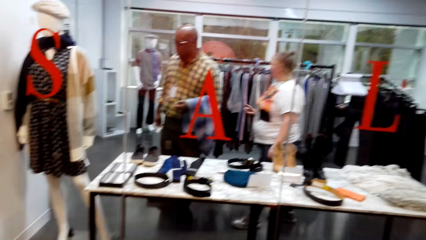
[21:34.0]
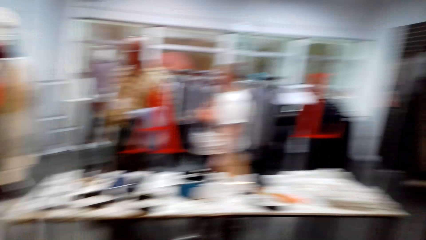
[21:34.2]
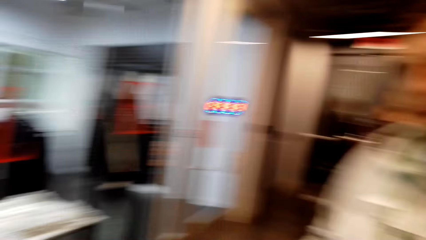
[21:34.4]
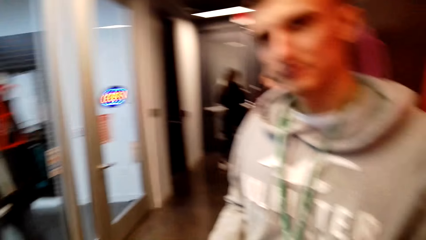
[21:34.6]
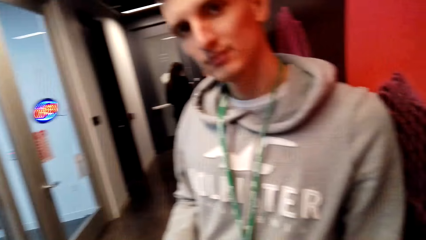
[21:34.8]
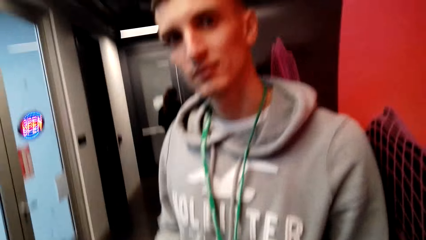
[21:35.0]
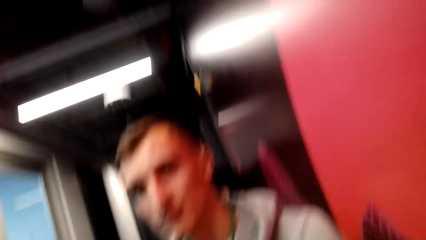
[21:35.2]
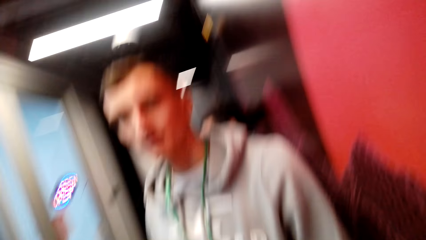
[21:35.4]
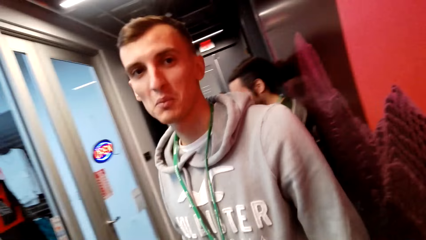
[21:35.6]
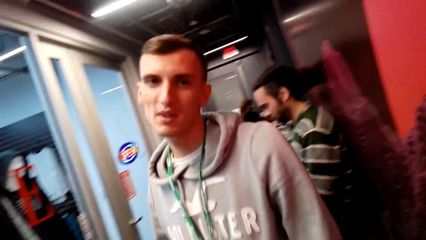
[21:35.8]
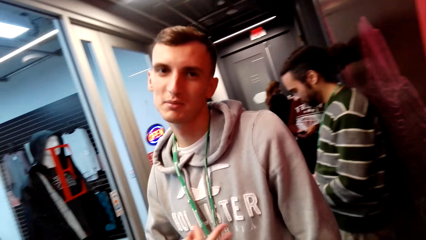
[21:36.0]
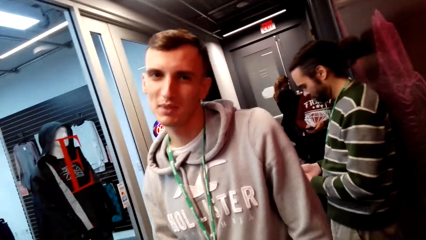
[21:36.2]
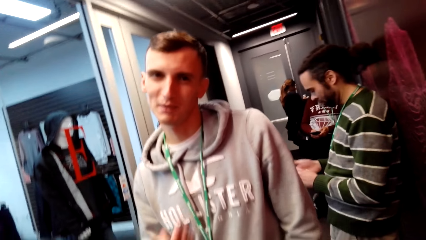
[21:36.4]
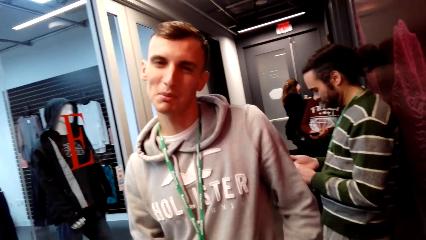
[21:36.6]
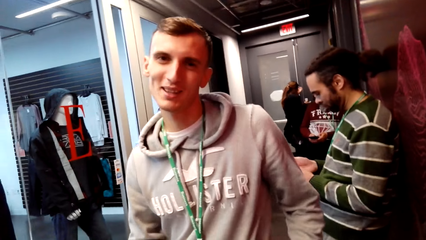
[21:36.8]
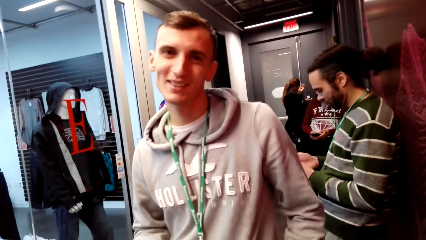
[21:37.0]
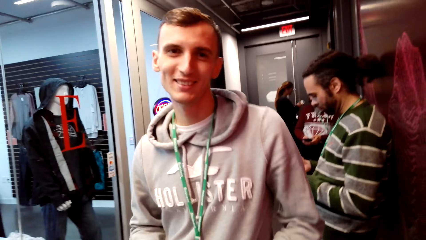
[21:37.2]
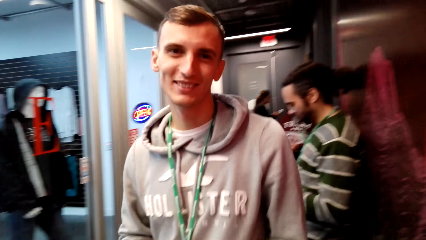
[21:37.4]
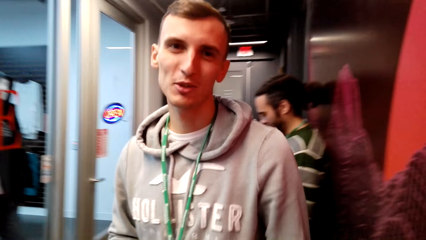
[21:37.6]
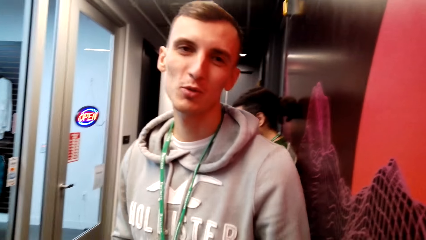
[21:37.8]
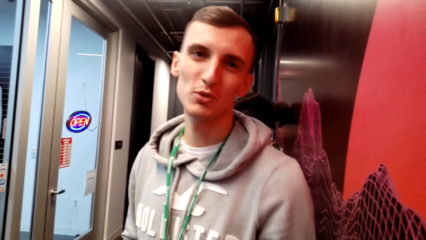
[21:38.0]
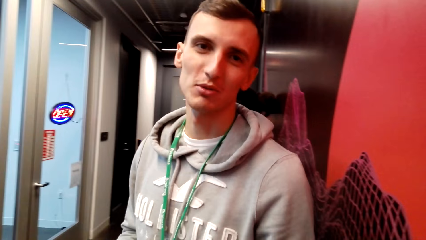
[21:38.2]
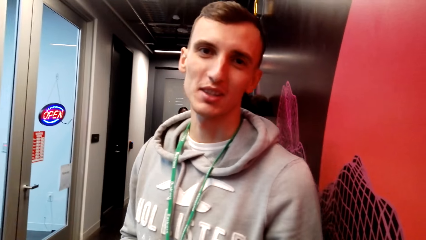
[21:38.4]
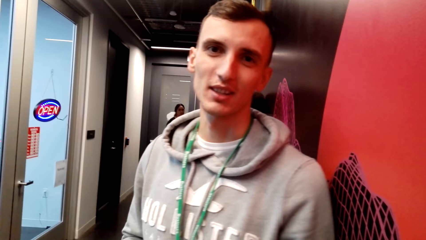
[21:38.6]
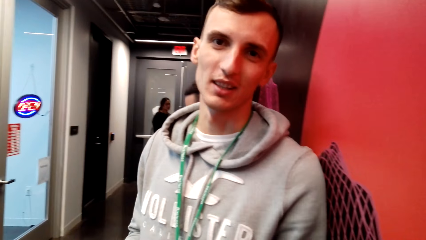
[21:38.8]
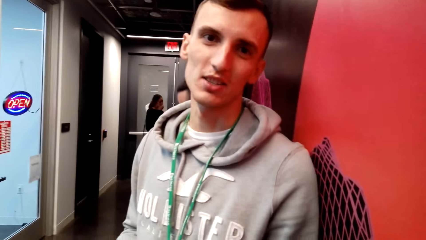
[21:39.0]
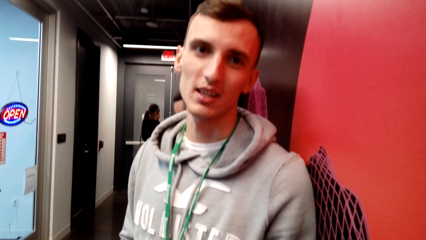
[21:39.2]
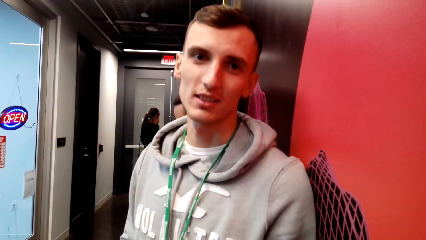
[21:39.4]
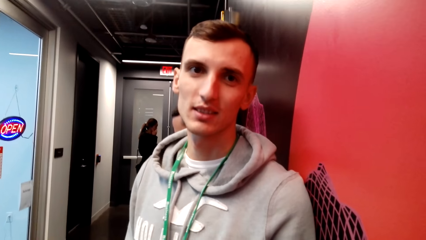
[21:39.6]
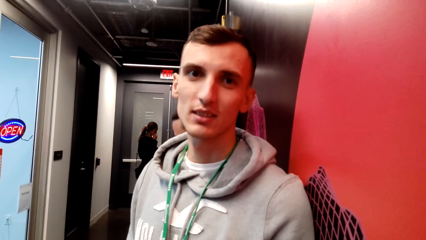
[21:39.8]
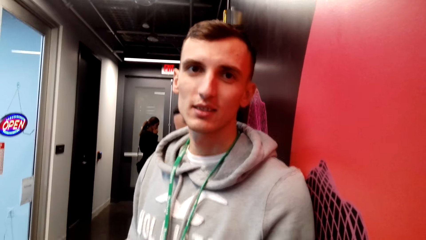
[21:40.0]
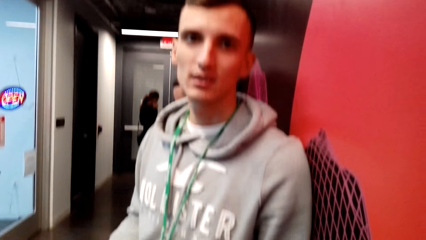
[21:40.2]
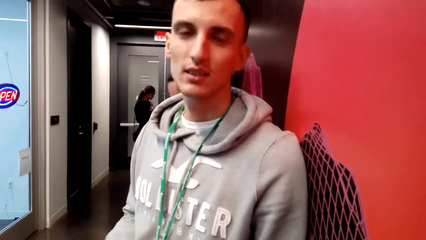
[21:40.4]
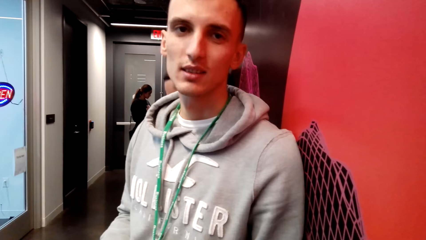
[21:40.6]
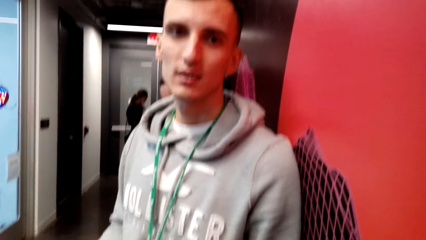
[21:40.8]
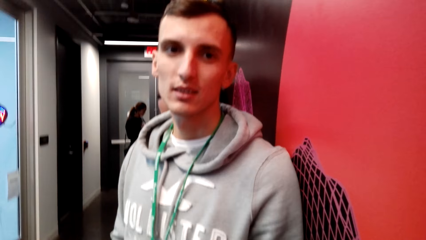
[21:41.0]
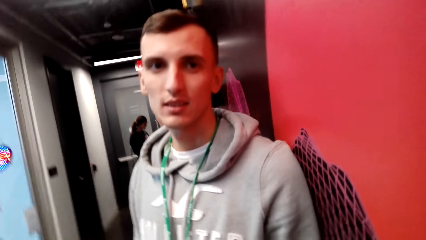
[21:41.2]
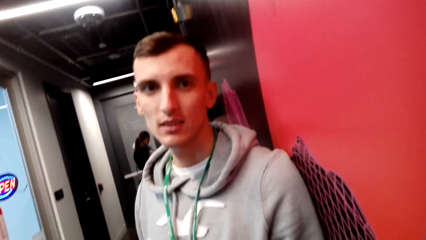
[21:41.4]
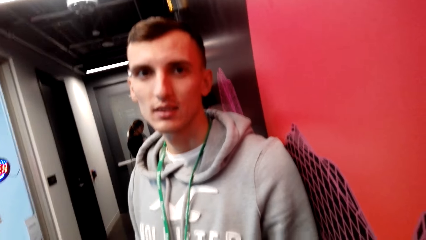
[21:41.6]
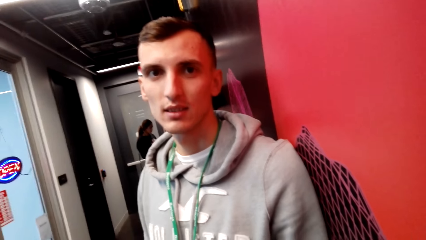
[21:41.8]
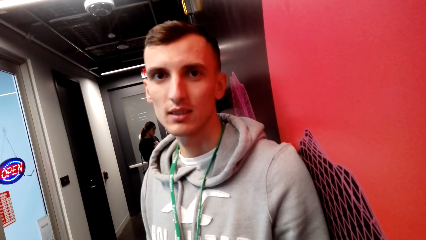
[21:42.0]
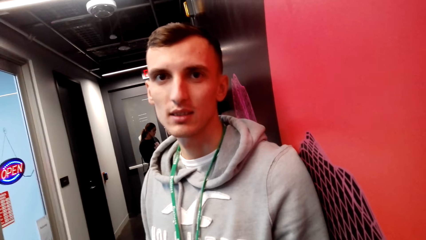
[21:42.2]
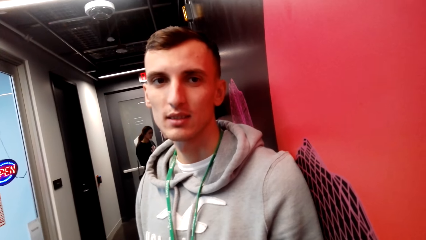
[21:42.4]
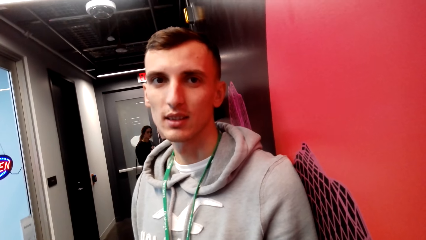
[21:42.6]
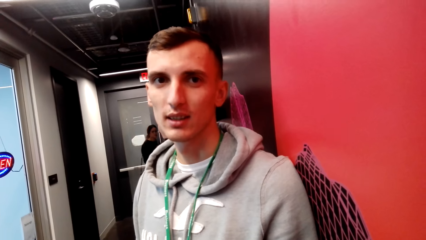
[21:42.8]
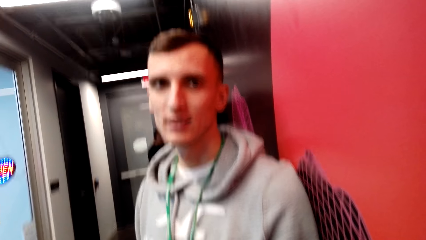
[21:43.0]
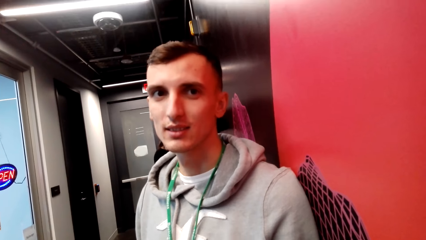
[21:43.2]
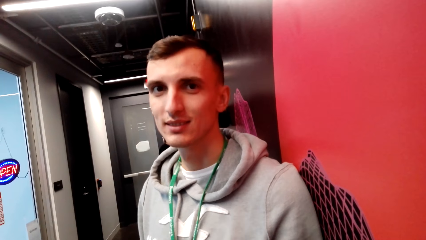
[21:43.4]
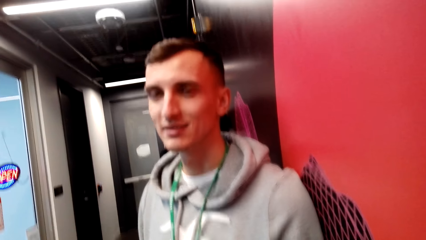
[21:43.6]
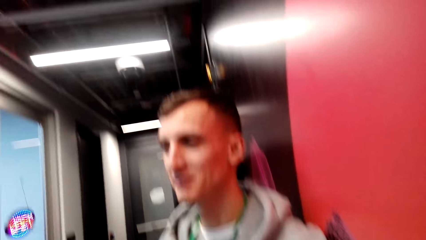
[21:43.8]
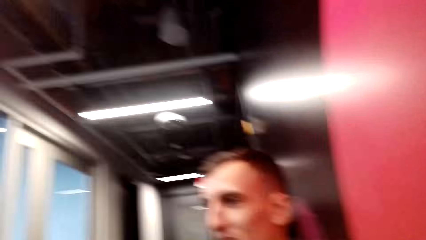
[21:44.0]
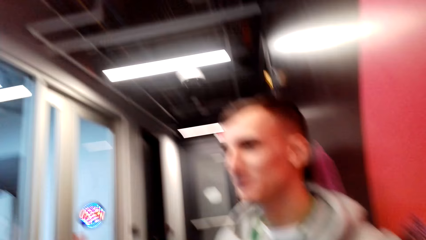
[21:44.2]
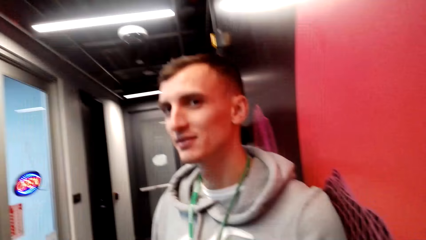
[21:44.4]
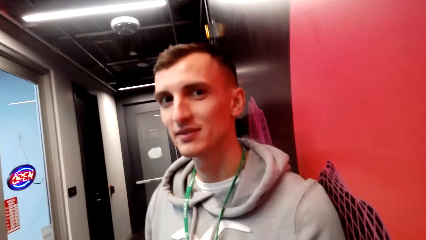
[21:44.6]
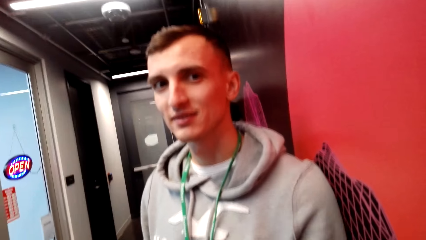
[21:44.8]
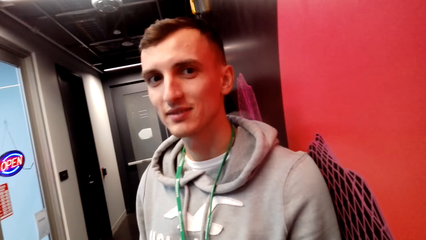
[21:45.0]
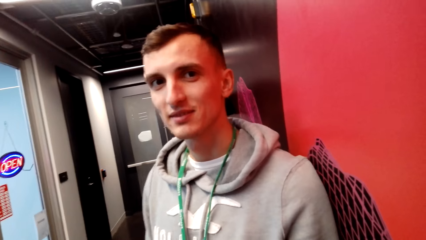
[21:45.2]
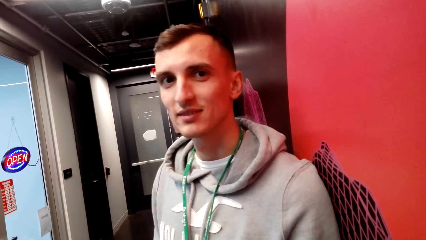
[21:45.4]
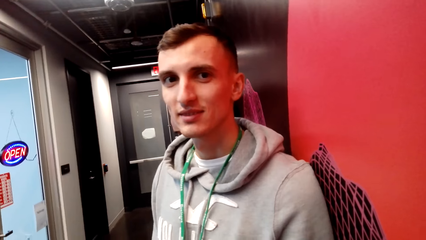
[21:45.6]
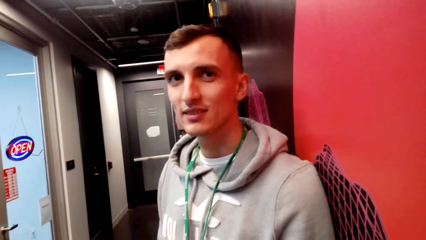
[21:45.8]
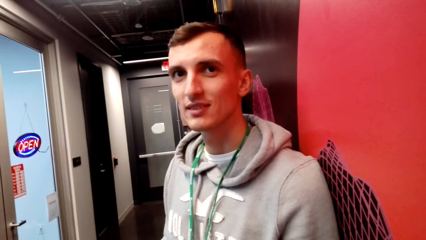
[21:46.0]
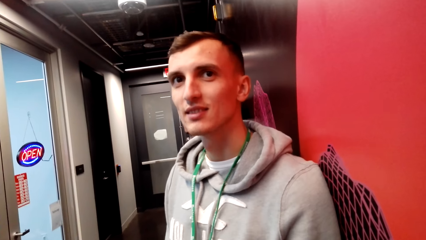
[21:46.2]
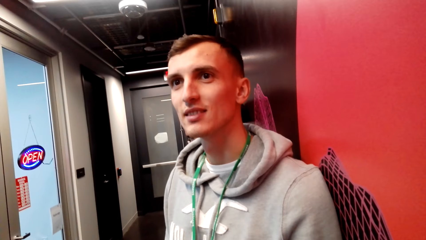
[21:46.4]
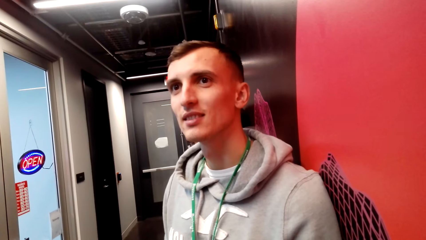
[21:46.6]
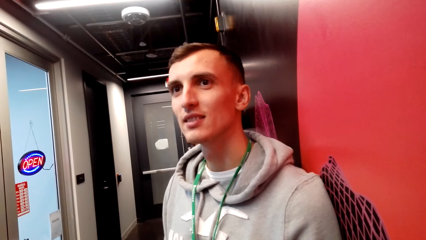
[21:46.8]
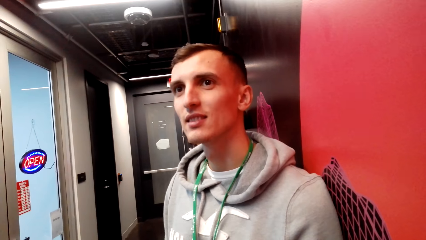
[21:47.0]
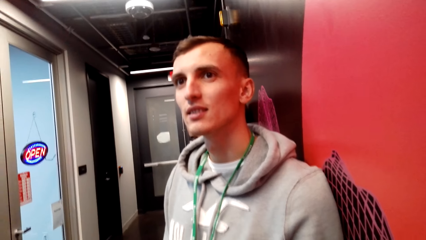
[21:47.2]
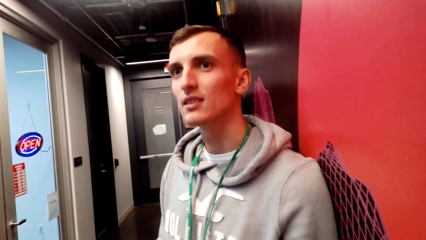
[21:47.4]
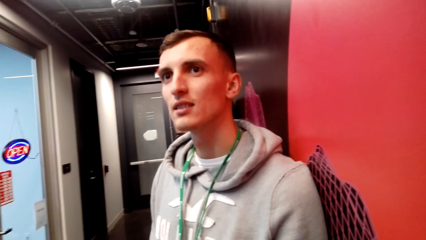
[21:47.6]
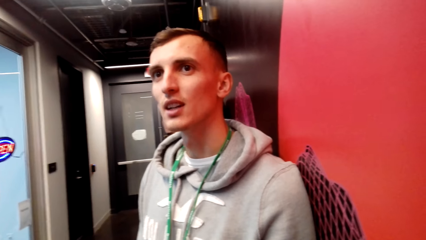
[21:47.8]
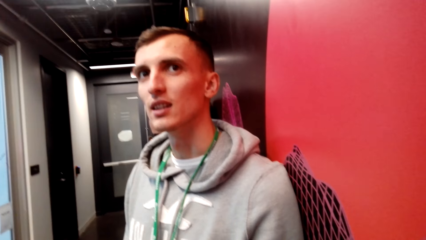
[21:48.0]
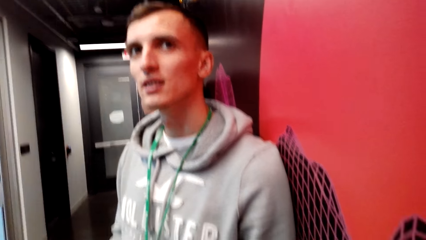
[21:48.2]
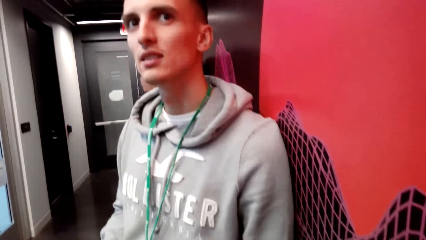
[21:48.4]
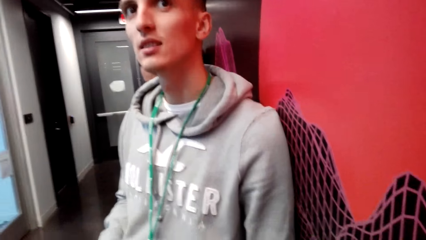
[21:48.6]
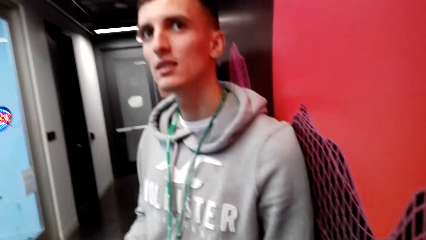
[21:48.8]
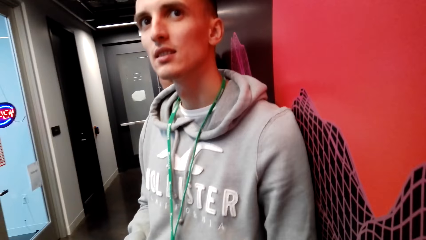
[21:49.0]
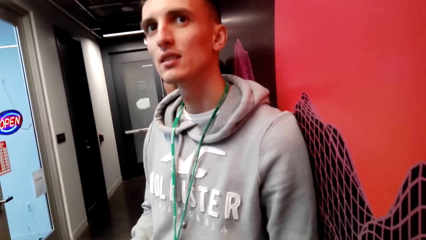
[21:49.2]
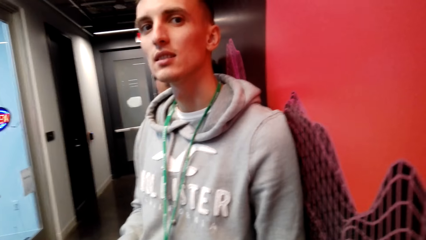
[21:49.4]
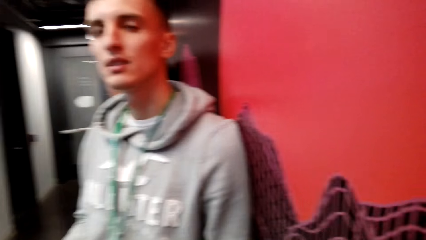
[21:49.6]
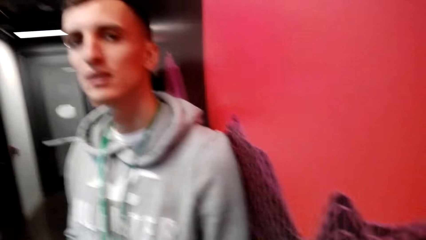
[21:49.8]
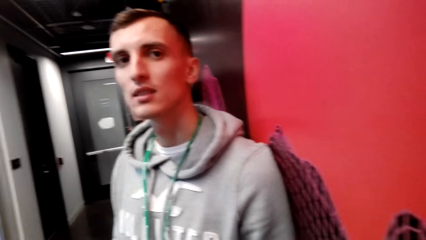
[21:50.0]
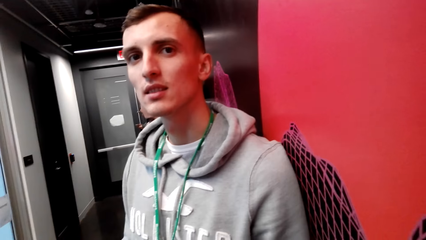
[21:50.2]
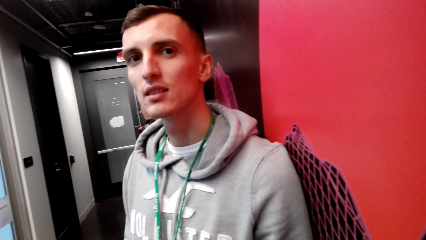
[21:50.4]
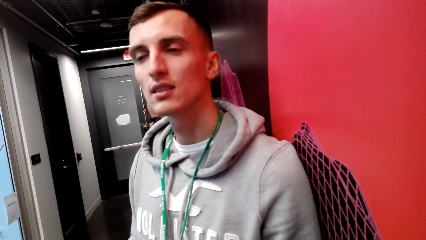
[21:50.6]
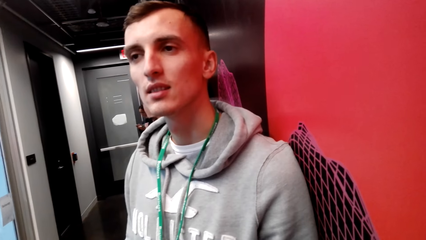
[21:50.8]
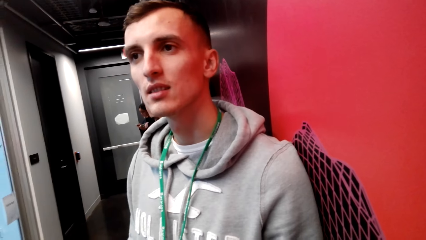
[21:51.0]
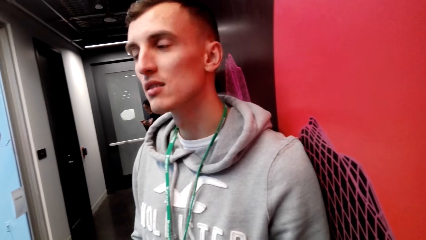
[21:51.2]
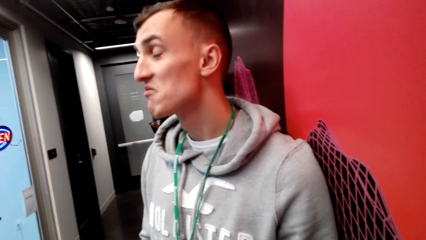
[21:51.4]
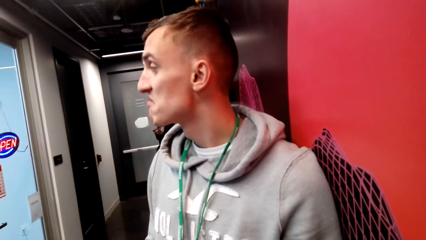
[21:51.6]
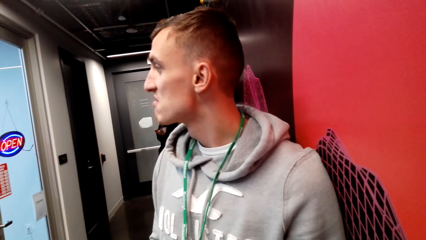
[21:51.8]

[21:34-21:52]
A man looks at the camera wearer.
